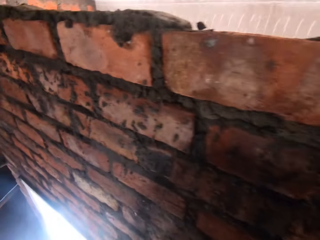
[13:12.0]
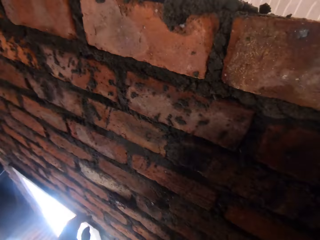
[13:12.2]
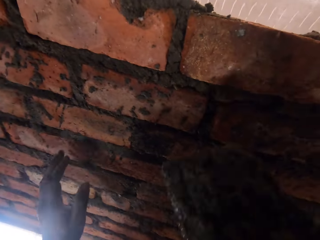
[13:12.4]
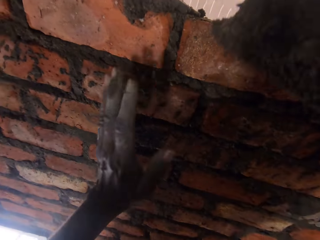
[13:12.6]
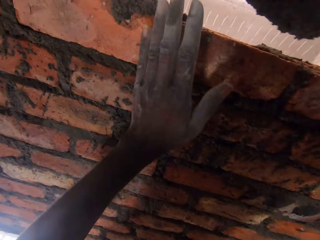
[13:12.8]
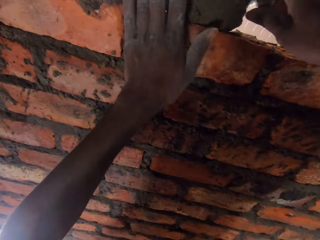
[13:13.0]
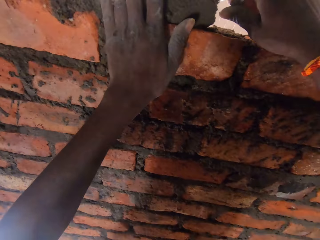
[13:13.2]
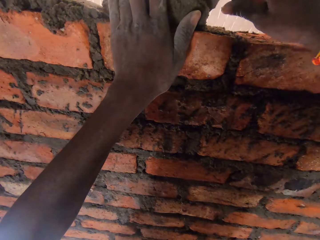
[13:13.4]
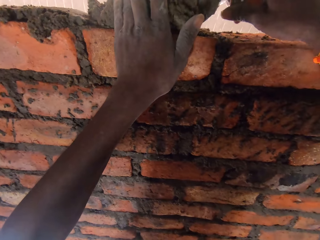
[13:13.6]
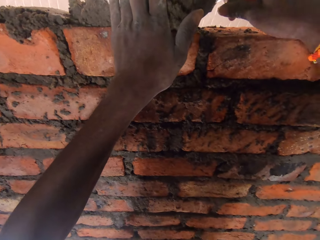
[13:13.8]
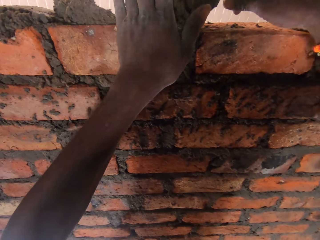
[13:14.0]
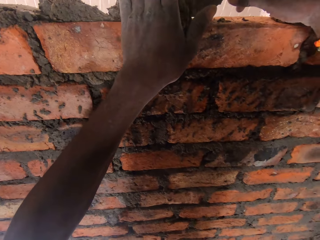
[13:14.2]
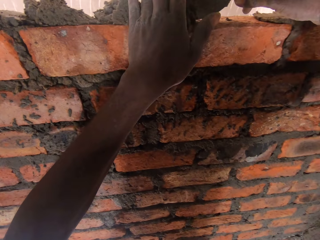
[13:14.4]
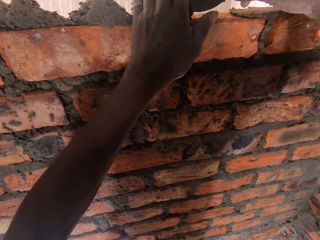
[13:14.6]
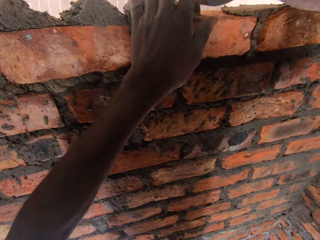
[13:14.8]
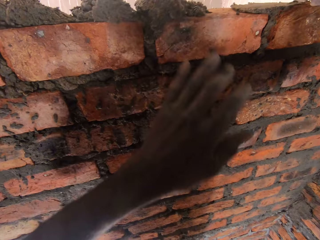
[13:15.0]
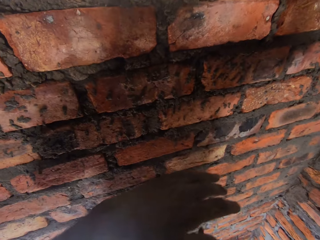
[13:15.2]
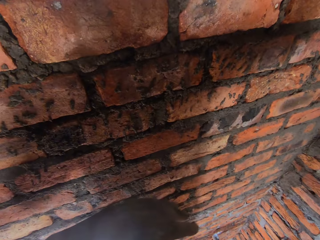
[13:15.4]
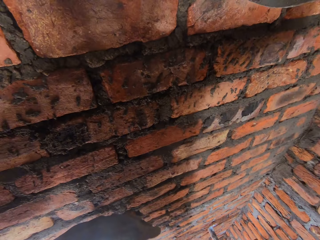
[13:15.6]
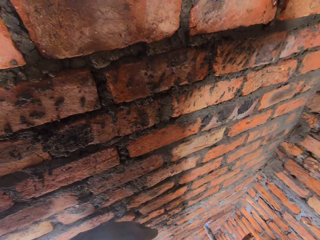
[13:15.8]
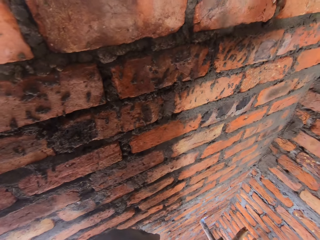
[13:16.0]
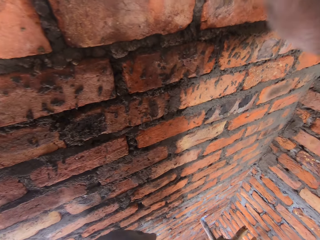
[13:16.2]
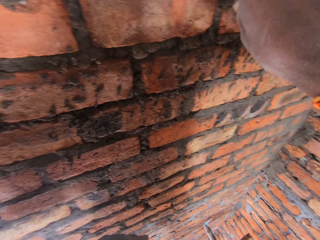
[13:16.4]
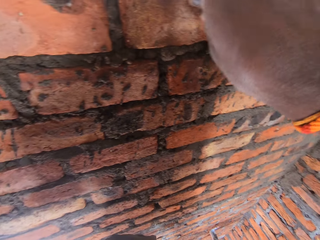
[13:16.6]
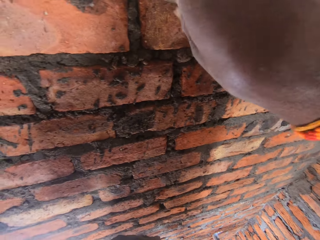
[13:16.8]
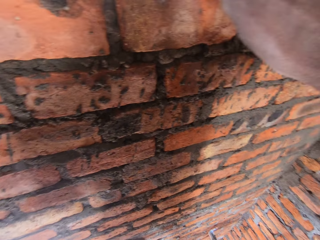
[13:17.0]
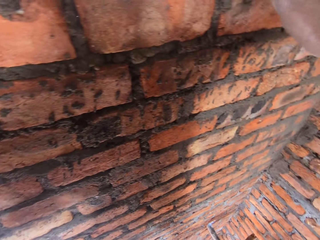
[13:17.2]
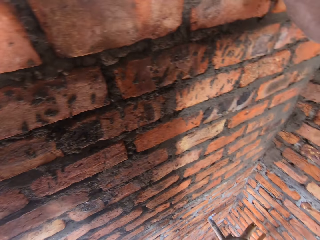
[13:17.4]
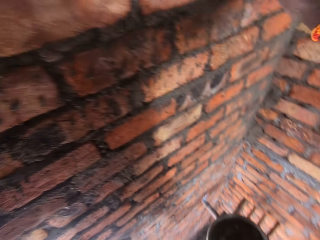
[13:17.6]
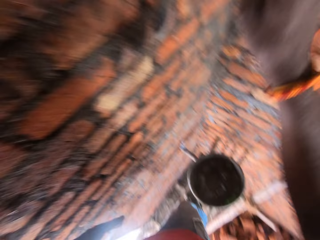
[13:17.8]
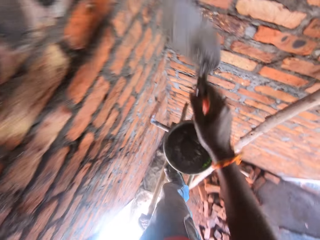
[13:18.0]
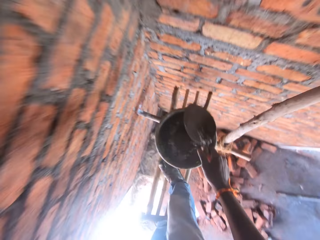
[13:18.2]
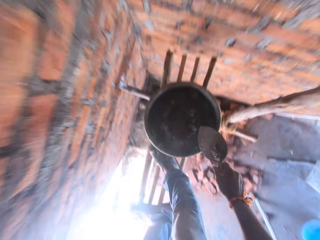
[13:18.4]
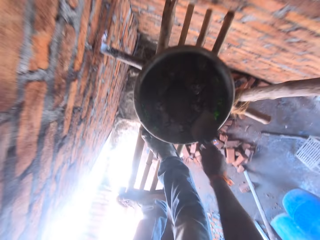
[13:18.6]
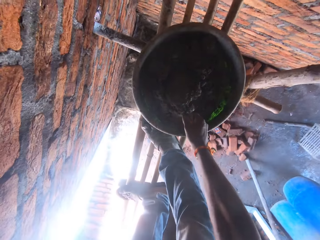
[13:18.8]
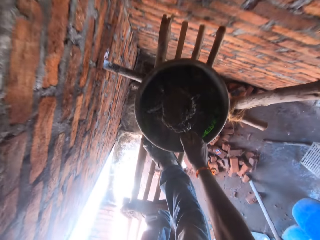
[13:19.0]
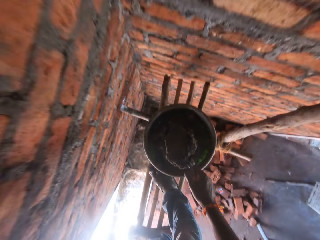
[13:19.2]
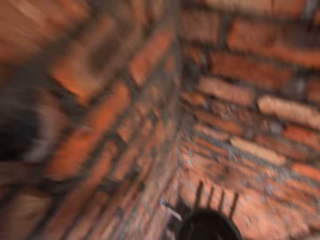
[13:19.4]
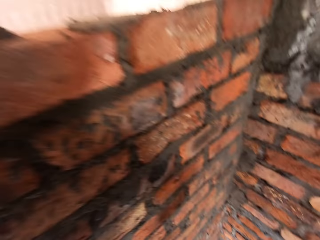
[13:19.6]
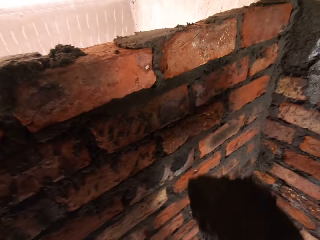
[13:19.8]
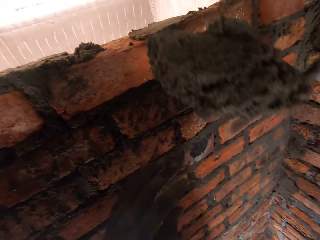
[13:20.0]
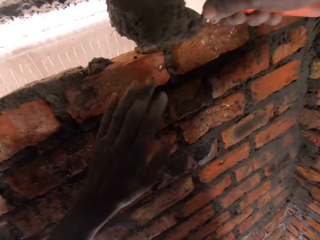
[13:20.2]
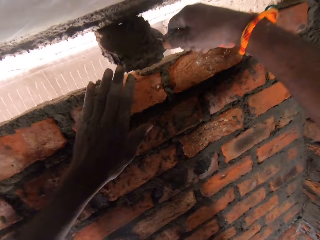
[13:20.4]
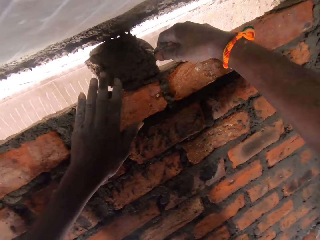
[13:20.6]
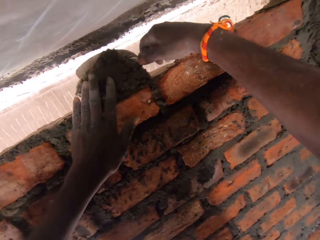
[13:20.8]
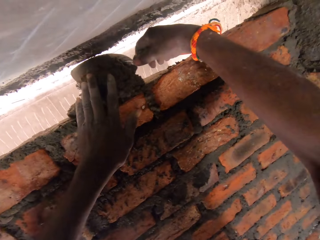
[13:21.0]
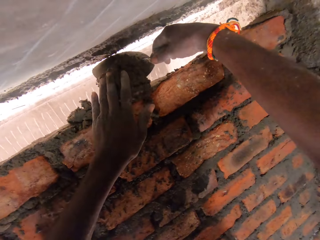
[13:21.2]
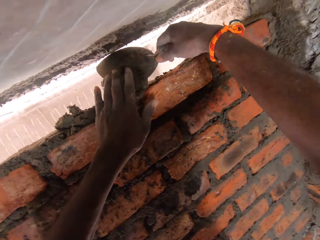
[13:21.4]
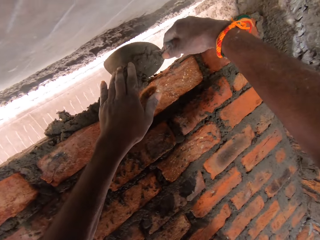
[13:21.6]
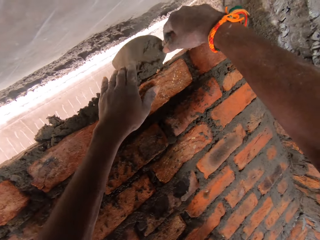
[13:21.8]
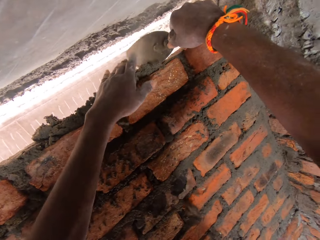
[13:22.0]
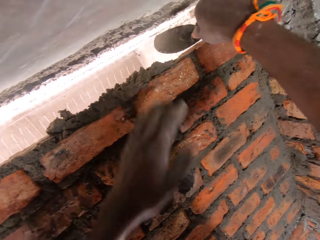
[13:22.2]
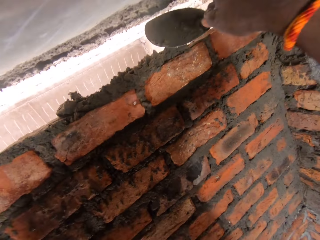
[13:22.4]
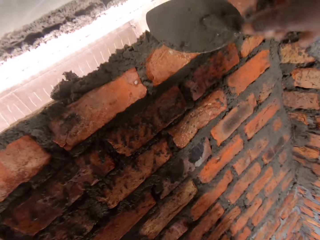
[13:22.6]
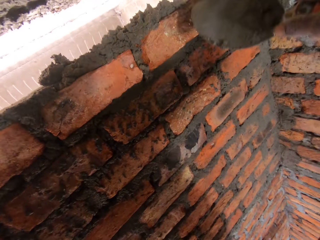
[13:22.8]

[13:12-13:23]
The camera wearer spreads the mortar on the brick with a trowel. They hold the wall and pour concrete. They press the mortar with the trowel. They scoop the mortar with the trowel. They spread the mortar on the brick with the trowel. They pour the concrete.

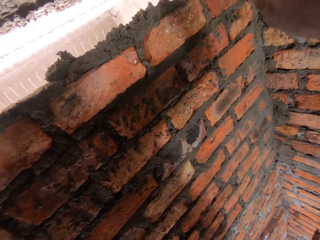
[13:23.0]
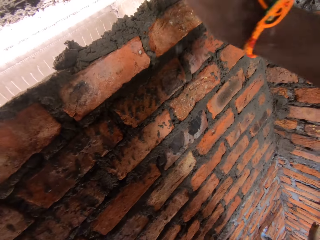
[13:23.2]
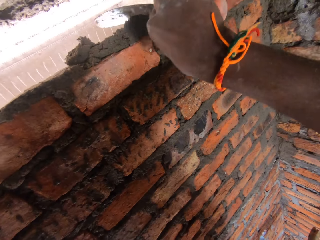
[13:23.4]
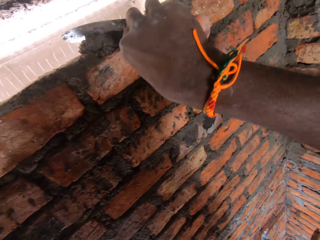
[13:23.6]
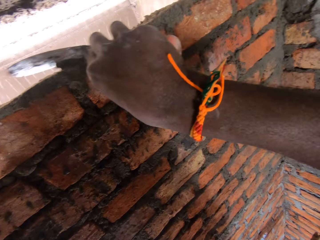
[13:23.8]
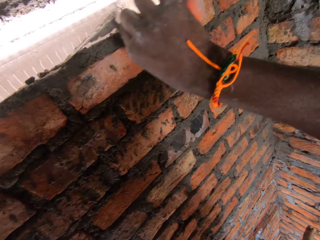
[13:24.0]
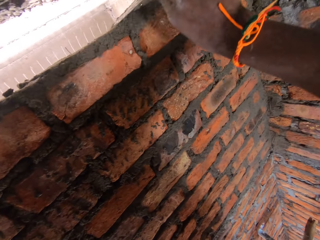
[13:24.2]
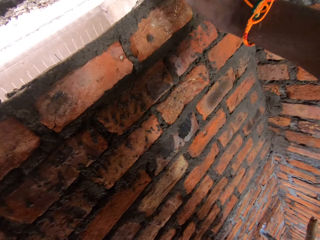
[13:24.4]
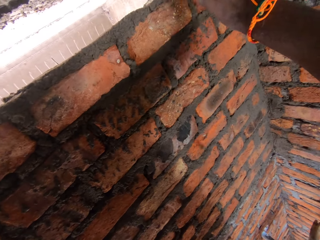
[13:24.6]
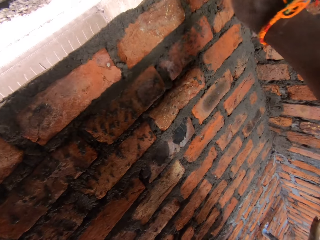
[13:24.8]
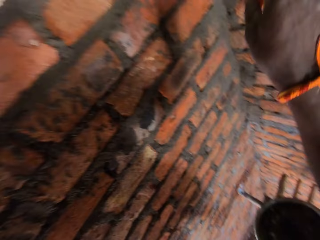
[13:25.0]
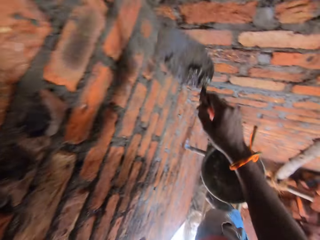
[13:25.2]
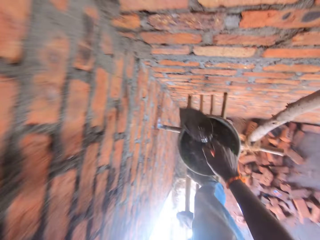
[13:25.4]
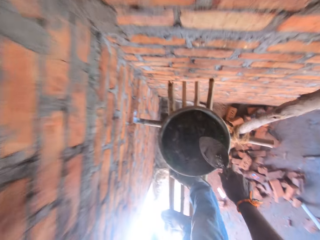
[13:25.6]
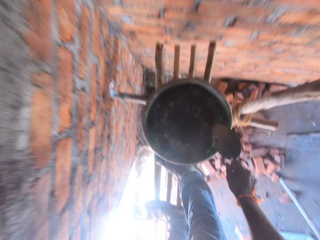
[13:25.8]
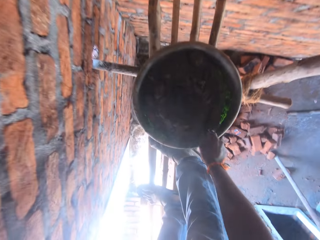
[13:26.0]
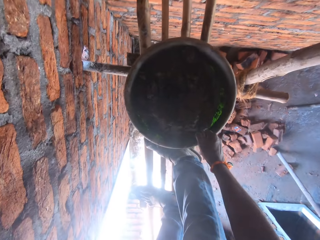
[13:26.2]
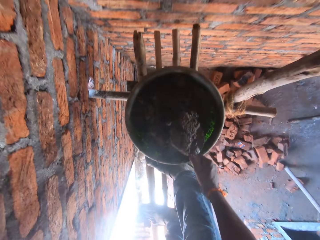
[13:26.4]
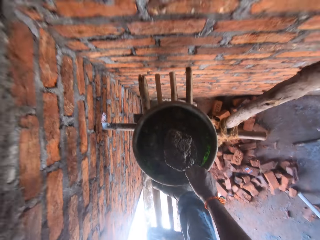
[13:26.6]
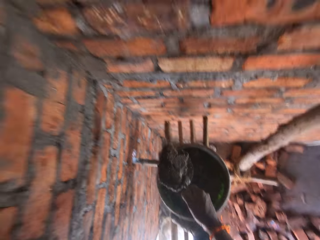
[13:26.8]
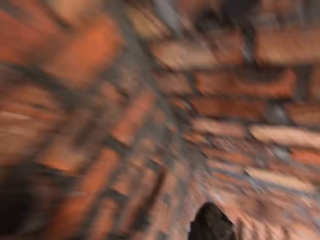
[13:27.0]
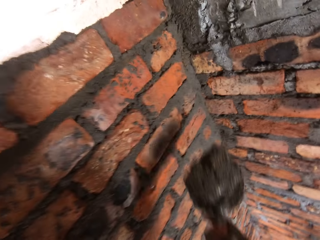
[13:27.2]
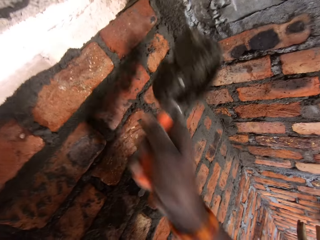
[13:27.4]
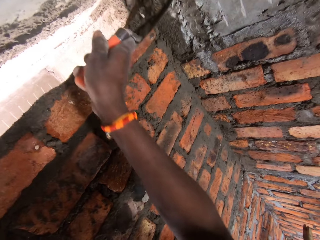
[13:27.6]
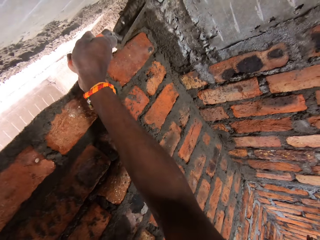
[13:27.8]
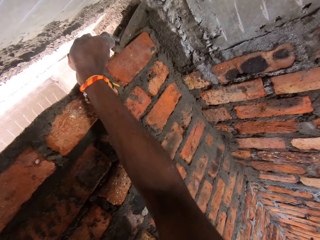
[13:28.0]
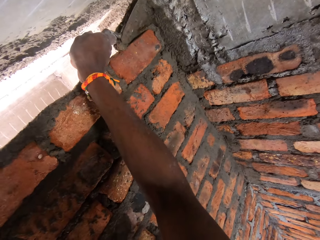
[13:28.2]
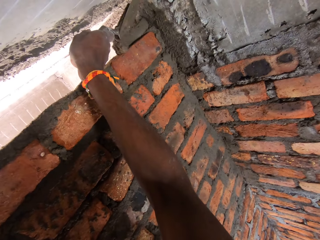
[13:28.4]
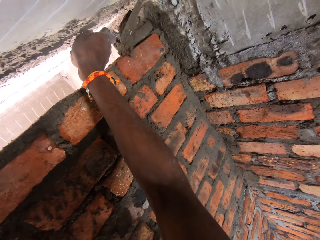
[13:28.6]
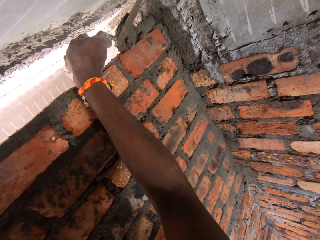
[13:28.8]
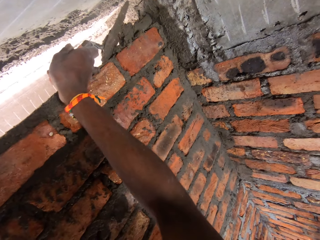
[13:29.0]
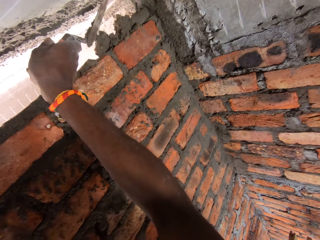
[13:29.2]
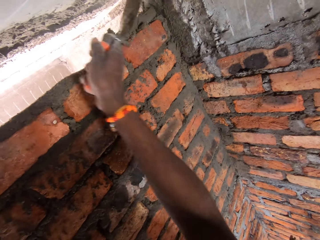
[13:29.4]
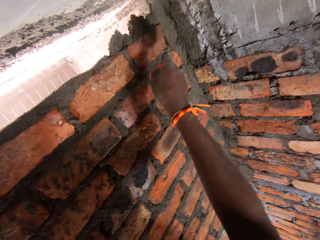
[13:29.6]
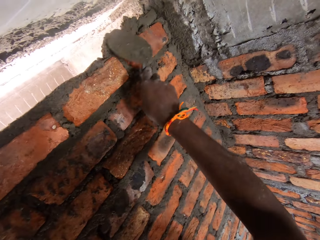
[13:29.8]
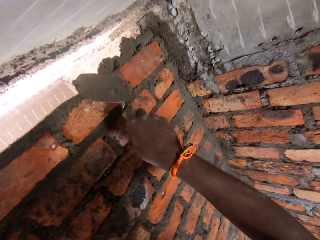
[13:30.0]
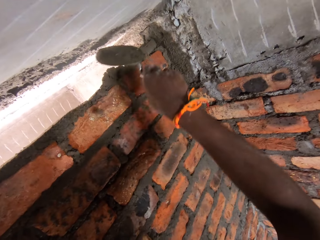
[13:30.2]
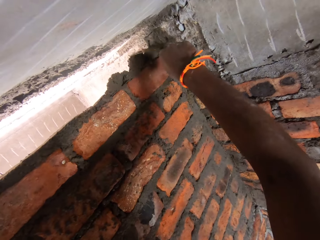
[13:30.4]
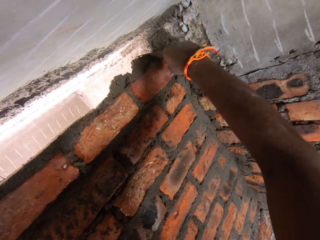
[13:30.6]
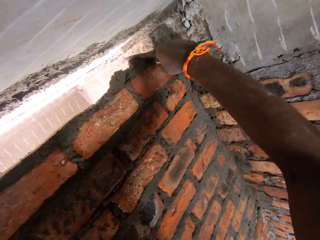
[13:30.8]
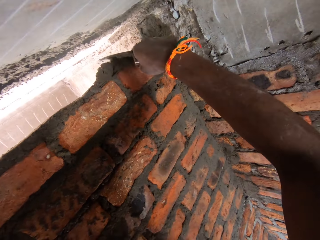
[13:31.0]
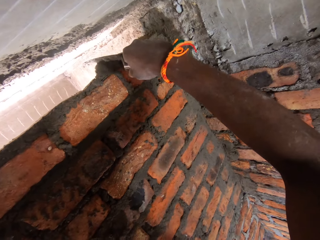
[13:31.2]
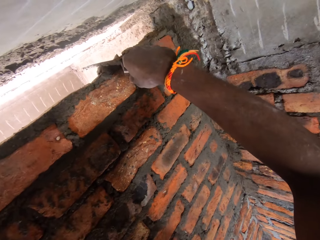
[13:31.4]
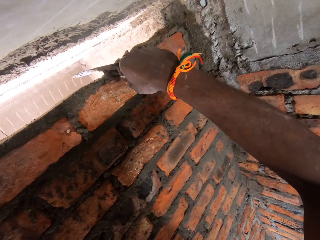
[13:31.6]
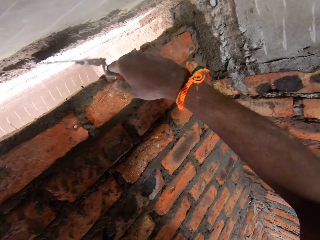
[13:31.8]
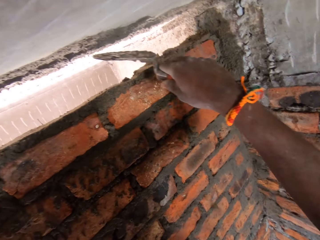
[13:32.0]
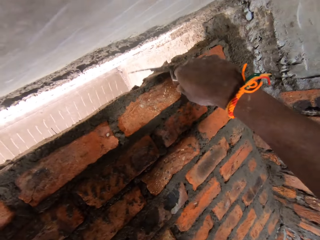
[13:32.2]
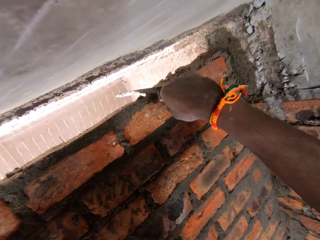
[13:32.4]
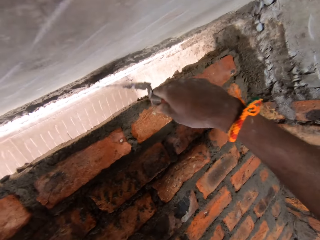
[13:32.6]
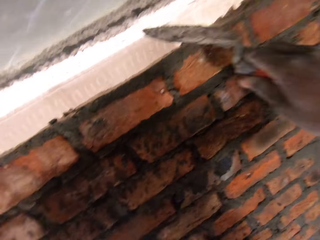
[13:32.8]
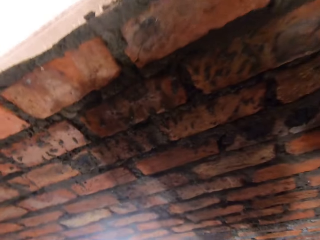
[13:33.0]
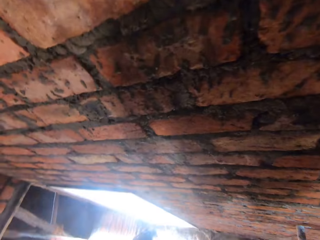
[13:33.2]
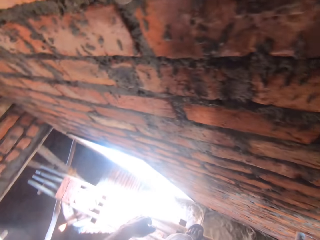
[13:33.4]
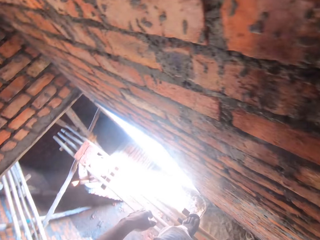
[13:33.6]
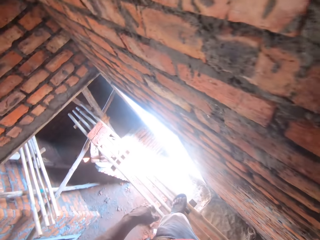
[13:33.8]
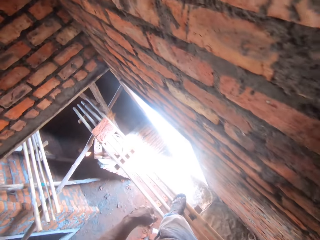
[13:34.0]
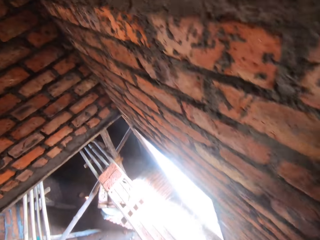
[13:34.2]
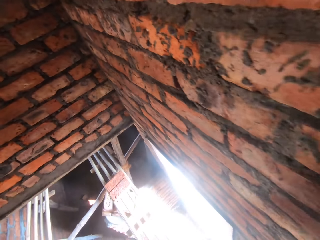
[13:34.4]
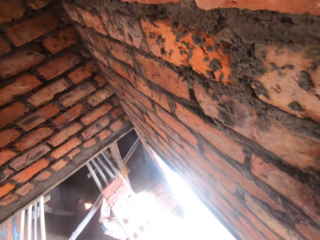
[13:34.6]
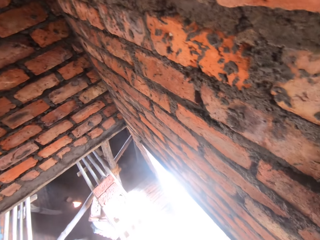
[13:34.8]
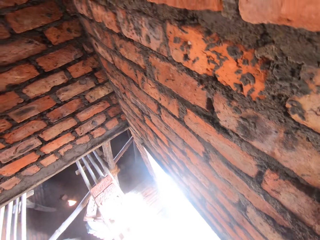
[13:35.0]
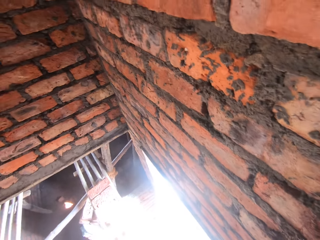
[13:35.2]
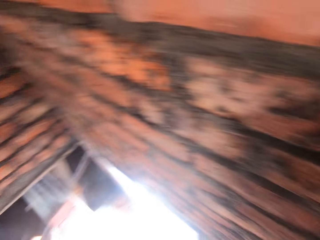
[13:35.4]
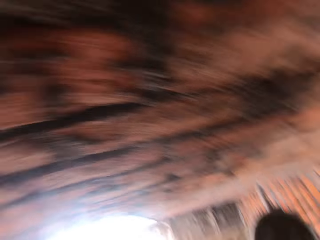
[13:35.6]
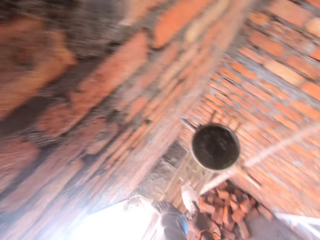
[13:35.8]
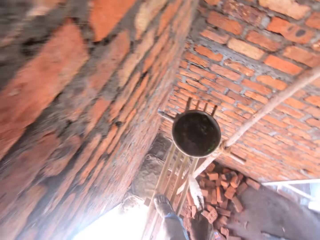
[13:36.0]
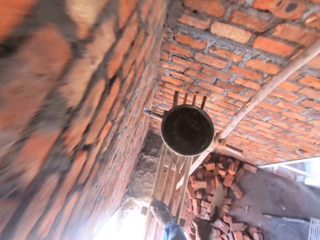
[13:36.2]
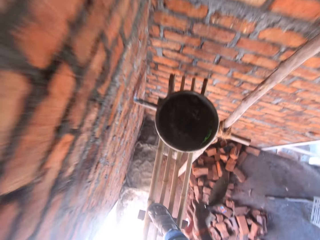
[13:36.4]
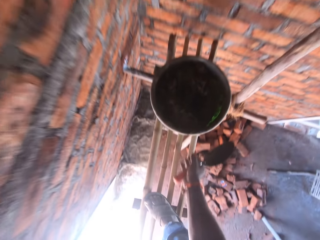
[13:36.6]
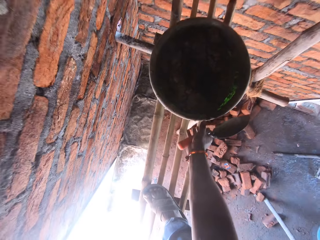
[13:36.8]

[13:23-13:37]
The camera wearer spreads concrete. They scoop the mortar with a trowel. They put the mortar on the brick with the trowel. They rub the brick with the trowel. They spread the concrete. They level the mortar with the trowel. They look around and turn around.
